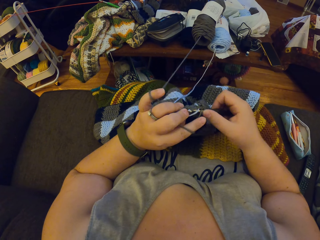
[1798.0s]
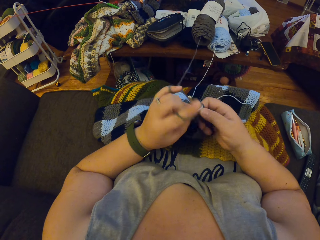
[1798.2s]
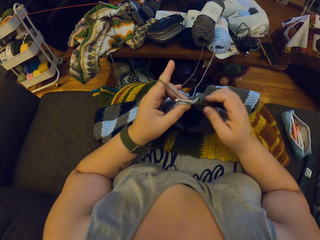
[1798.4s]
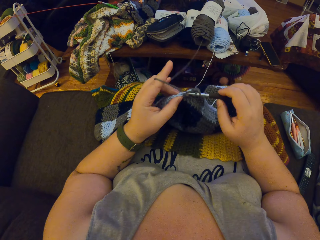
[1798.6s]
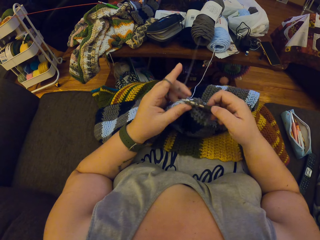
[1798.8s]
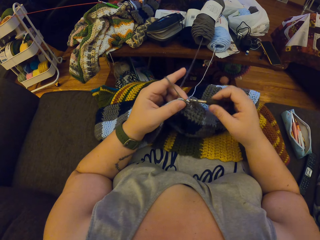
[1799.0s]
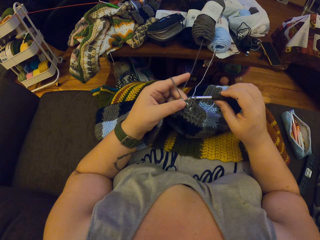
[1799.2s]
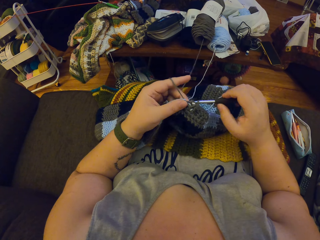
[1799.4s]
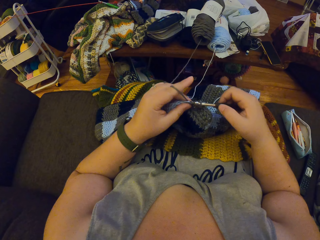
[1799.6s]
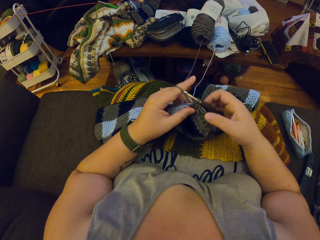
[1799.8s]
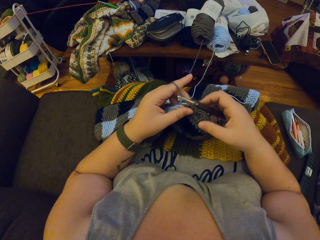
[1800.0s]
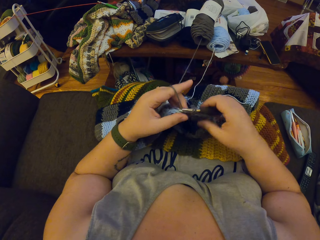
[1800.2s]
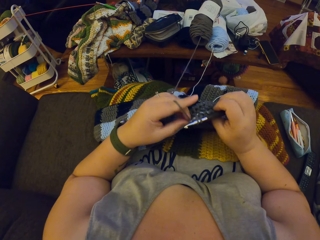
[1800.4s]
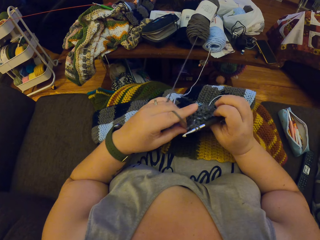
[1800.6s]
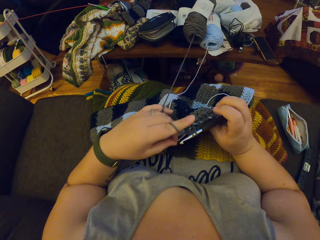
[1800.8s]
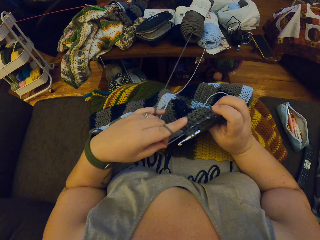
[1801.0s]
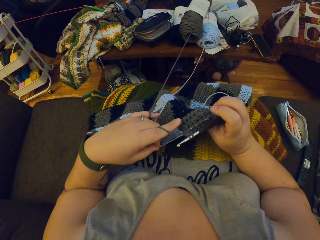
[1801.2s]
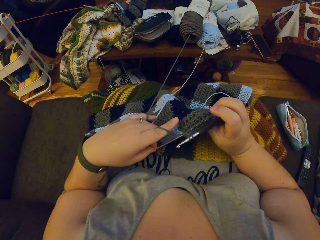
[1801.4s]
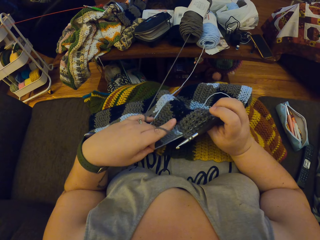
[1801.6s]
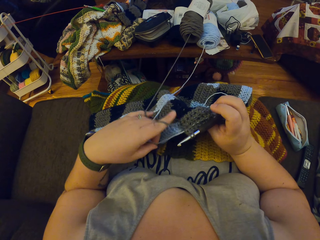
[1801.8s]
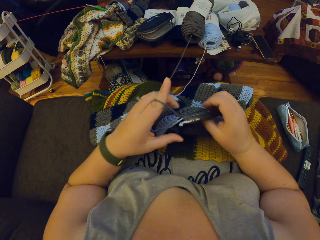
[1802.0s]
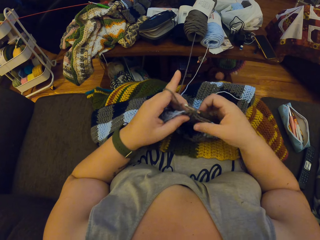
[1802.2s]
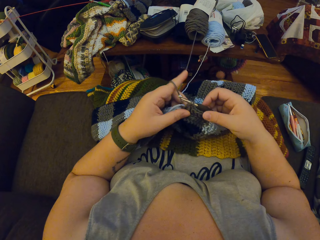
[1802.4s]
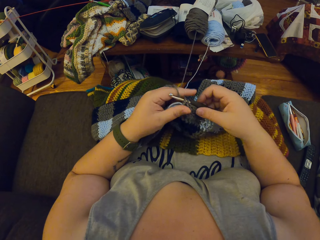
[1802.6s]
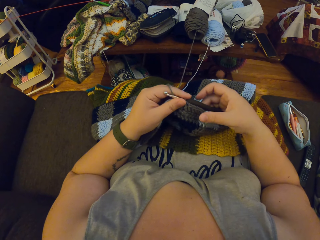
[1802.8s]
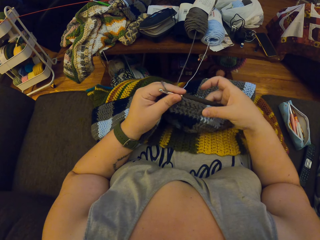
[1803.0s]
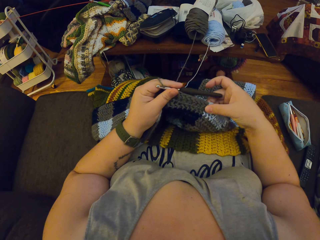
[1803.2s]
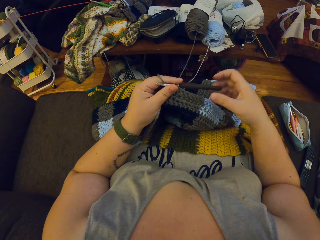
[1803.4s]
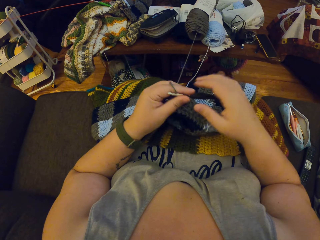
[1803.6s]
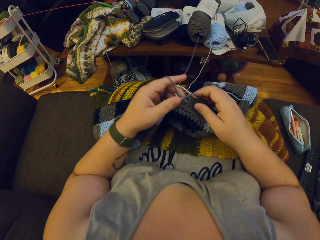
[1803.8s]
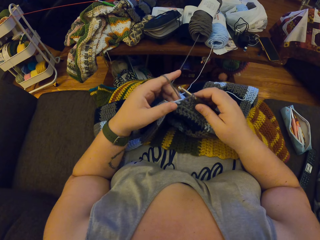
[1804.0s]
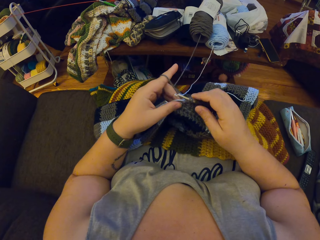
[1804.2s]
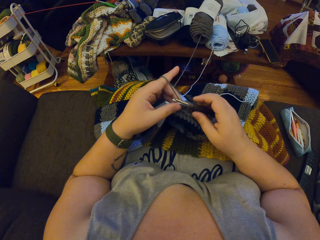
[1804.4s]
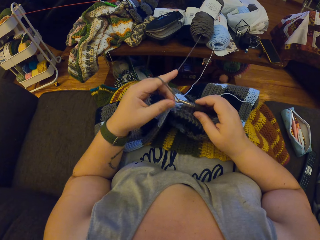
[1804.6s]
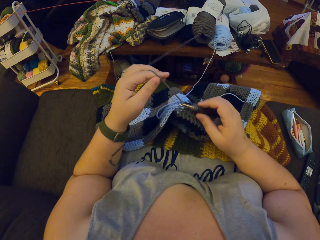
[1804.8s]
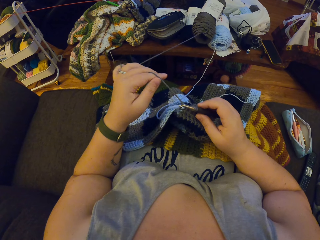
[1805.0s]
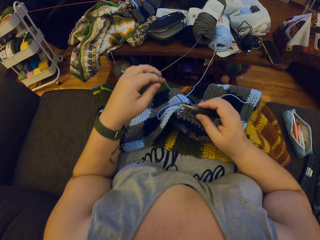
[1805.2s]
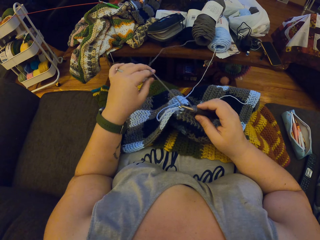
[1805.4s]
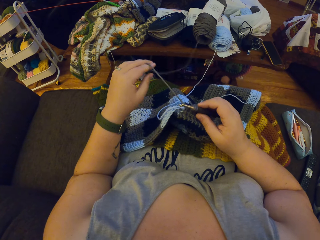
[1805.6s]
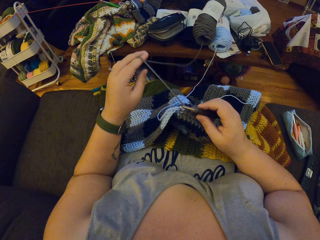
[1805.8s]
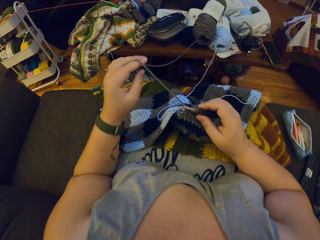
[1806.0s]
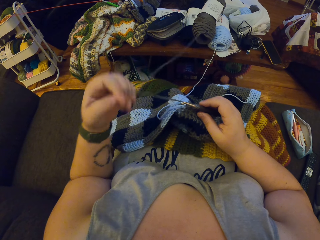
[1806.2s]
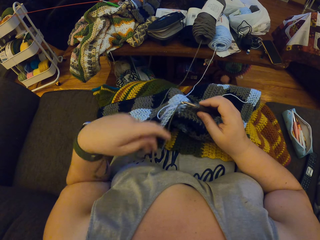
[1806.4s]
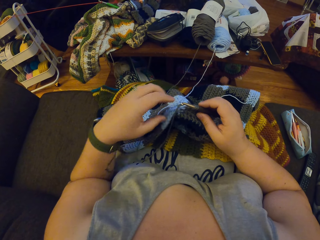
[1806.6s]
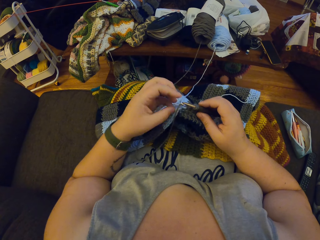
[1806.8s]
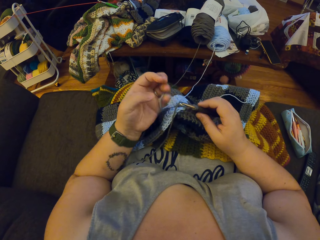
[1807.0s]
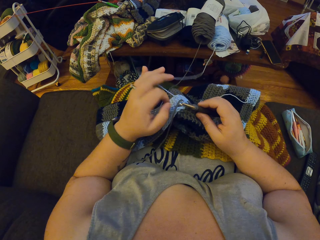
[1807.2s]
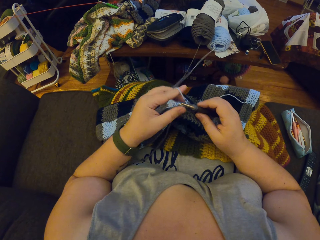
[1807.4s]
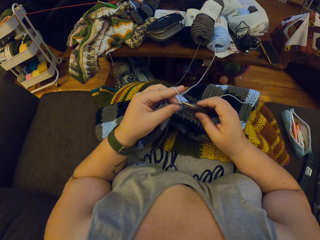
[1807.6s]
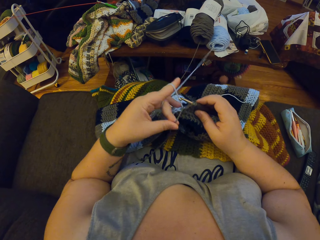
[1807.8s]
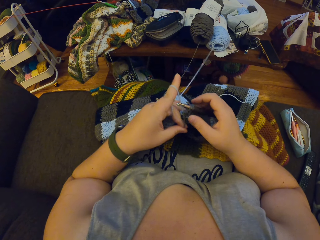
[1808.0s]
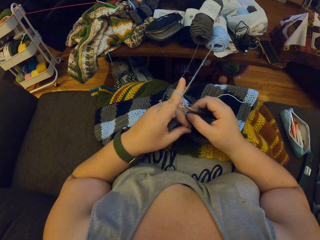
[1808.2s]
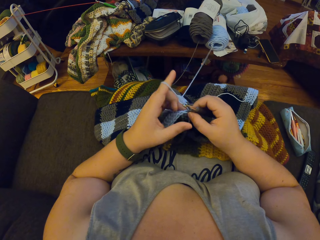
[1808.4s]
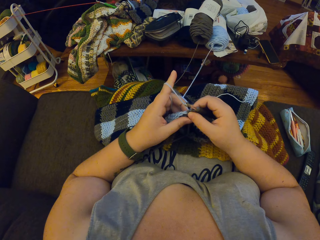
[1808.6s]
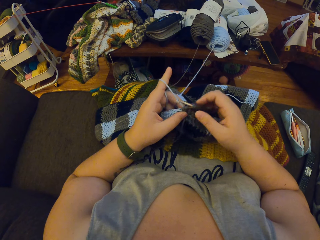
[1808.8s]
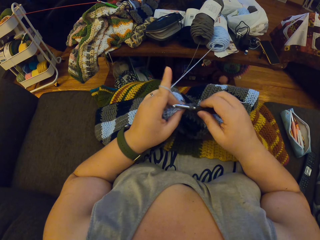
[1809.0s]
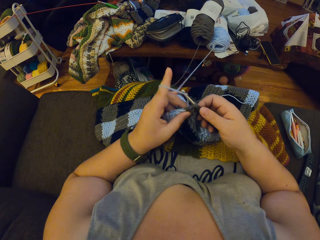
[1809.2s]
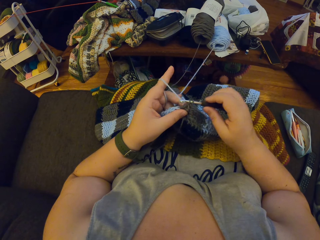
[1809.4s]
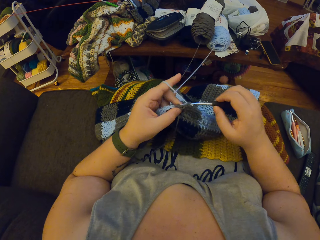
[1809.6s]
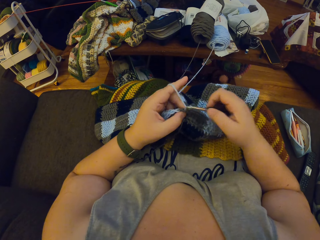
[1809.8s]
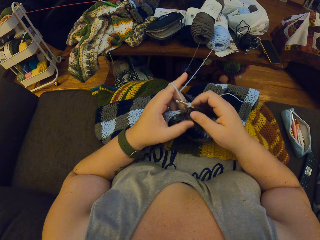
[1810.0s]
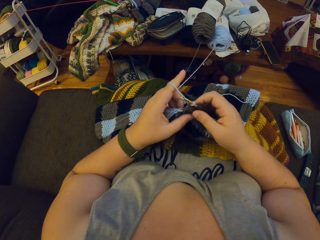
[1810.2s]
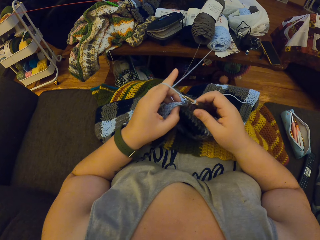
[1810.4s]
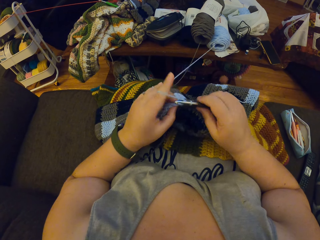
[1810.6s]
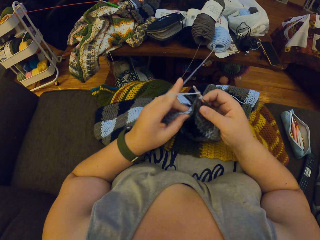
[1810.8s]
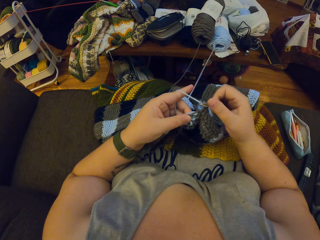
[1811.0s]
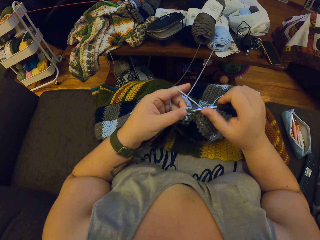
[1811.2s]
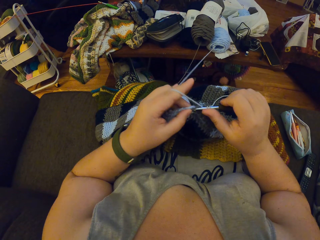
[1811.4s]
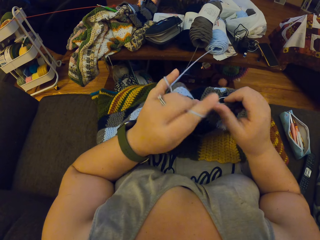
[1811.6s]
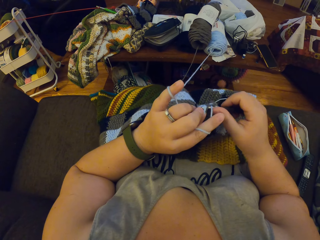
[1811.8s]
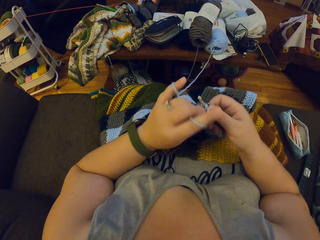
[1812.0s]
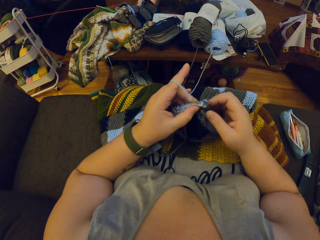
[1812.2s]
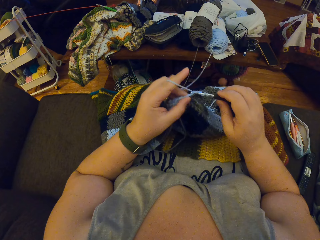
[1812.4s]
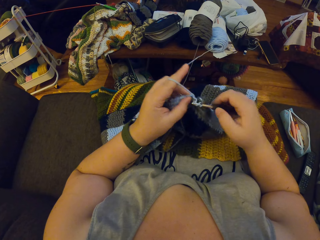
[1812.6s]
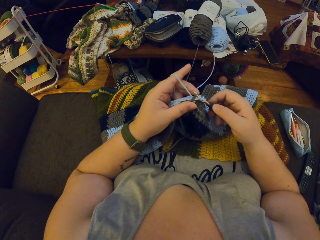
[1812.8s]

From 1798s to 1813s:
The camera wearer pulls the blue yarn with her left hand. She adjusts a blue knitting thread and holds a knitting crochet. She adjusts the crochet with her right hand. She untwirls the black yarn from her left hand. She twirls the blue yarn round her left hand. She pulls the black yarn with her left hand. She crochets with the blue yarn. She adjusts her left hand.

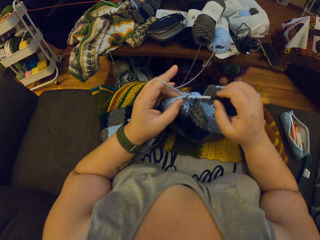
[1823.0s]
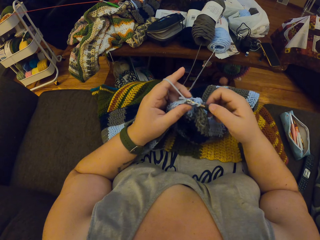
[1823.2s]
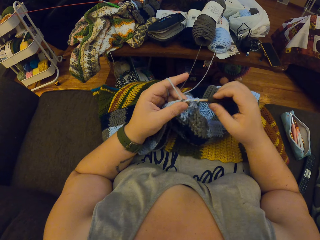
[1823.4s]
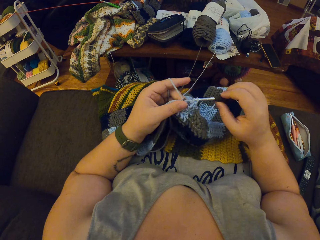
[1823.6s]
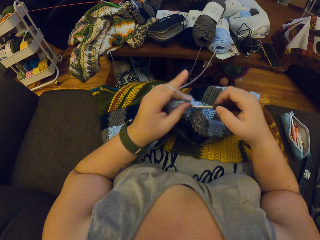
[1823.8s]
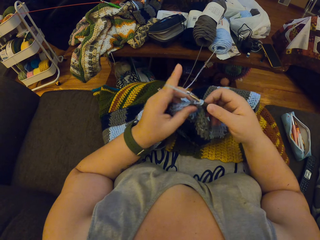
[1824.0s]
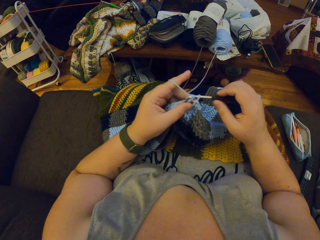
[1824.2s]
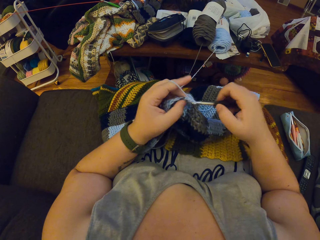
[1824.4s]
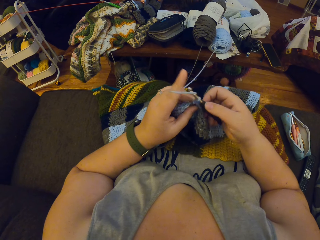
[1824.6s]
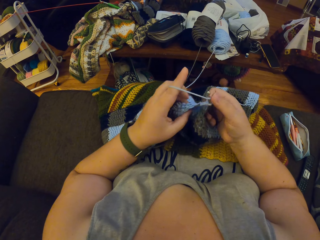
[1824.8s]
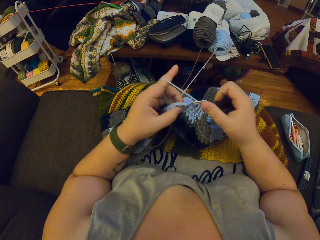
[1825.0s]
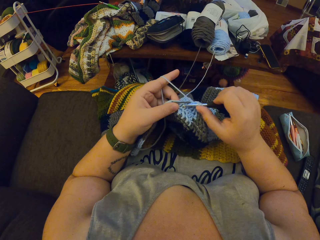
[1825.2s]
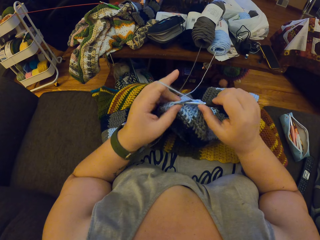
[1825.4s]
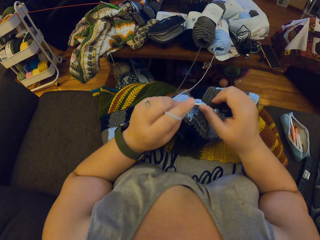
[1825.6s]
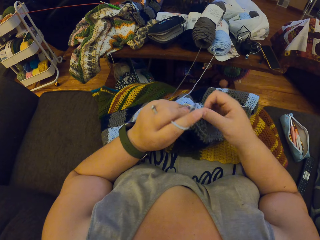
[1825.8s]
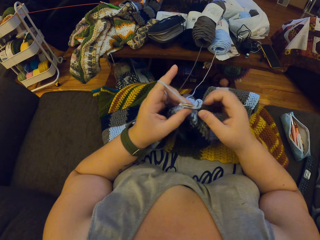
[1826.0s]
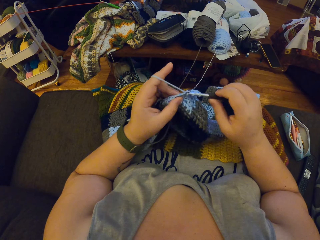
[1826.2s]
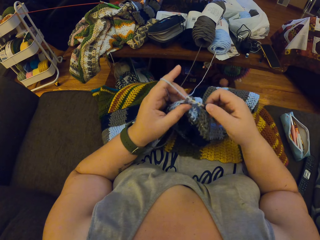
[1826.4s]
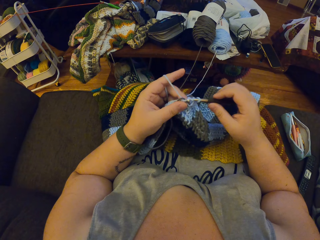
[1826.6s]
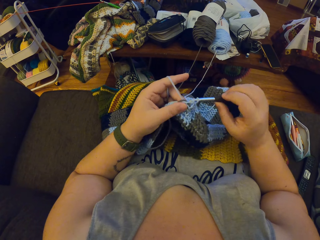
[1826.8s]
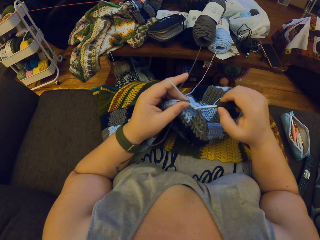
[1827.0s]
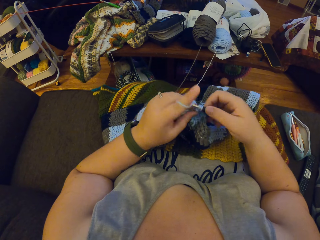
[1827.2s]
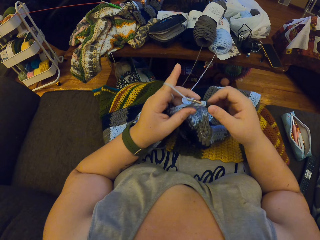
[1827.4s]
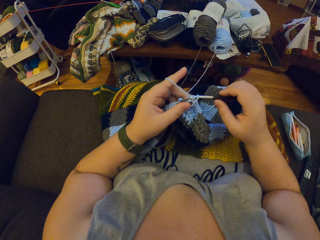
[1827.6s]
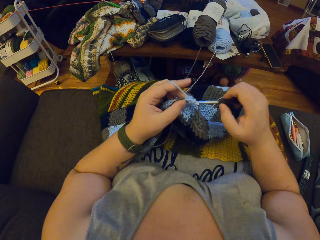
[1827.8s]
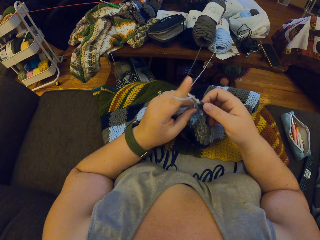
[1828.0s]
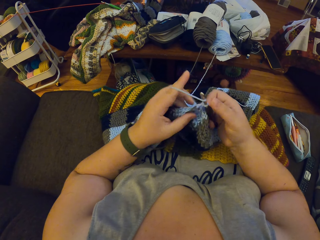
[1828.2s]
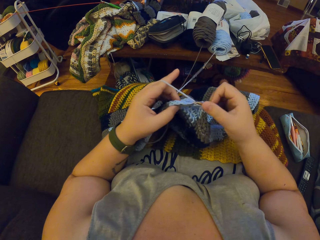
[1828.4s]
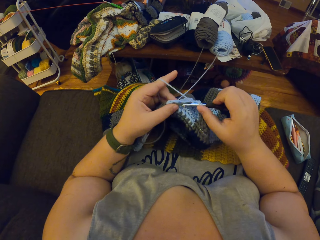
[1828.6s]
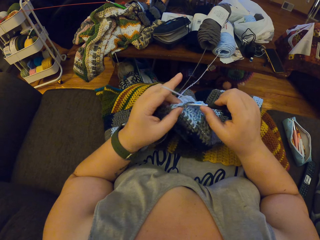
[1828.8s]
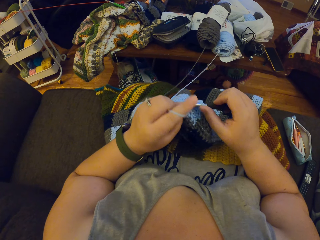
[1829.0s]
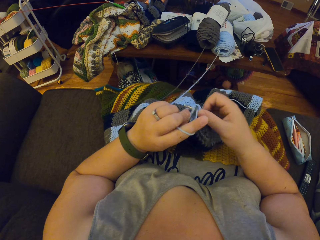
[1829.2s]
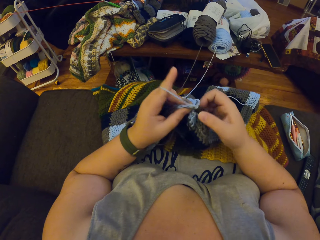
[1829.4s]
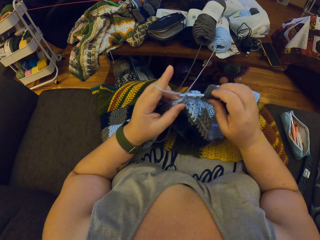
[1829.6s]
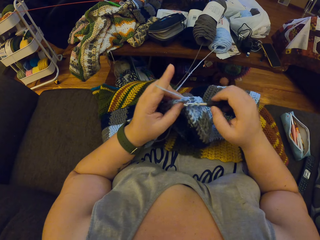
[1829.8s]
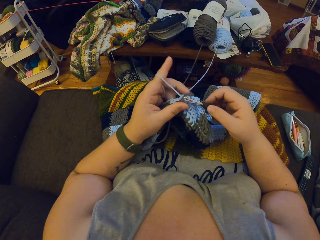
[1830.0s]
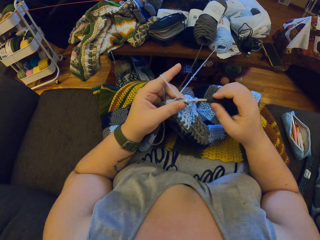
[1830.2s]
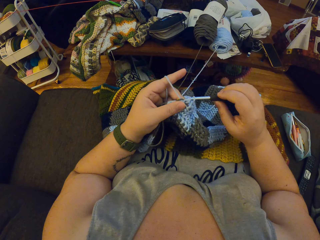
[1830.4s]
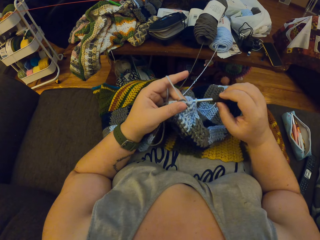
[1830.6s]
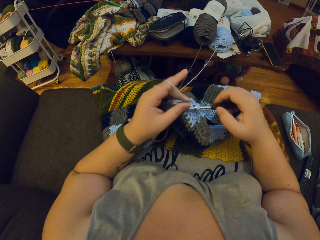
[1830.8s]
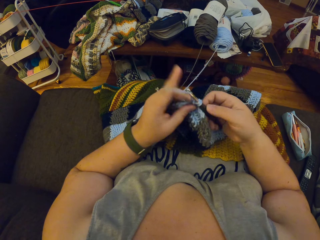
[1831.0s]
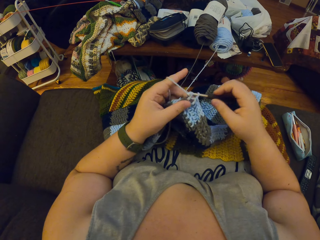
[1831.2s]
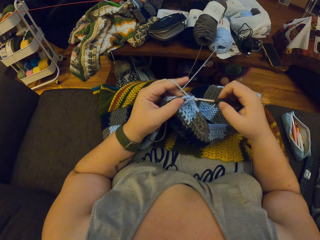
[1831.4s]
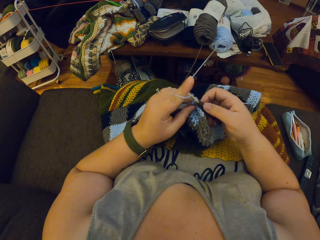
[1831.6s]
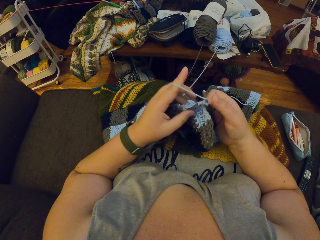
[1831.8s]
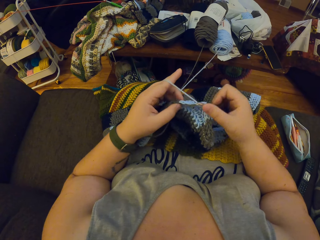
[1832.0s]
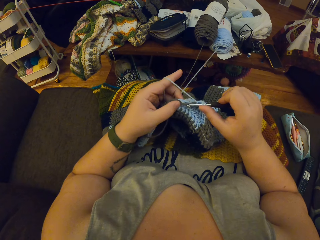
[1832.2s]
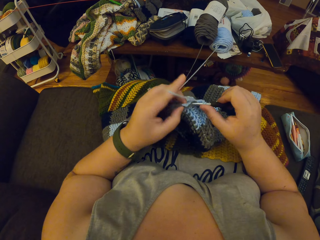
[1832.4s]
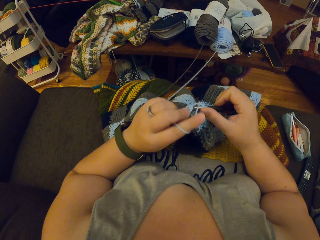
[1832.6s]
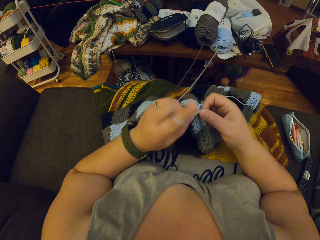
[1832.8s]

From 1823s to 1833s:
The camera wearer knits the fabric and holds the knitting crochet.
